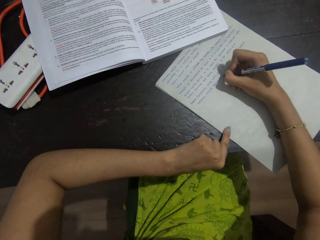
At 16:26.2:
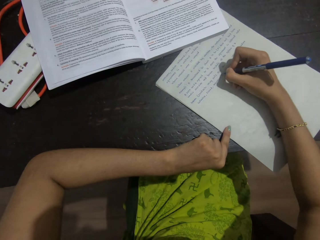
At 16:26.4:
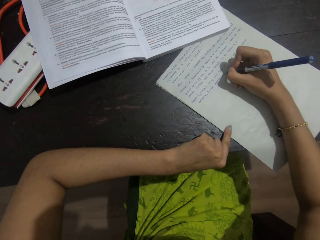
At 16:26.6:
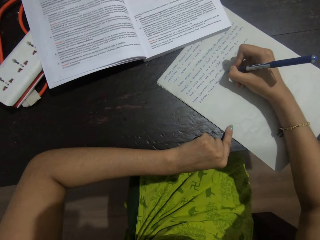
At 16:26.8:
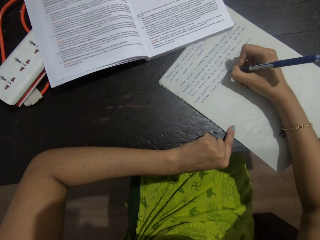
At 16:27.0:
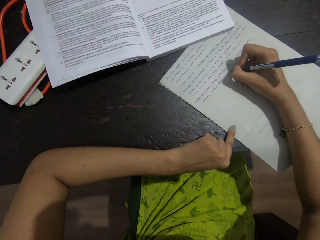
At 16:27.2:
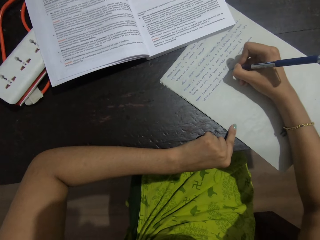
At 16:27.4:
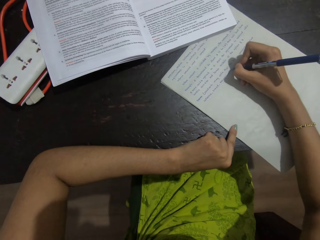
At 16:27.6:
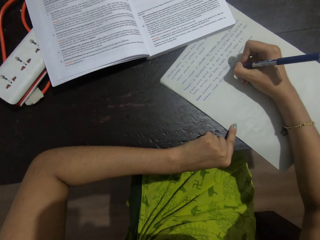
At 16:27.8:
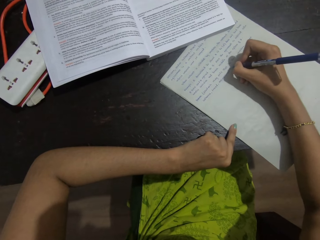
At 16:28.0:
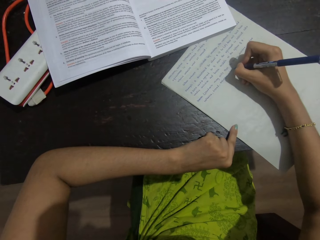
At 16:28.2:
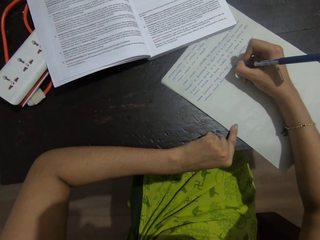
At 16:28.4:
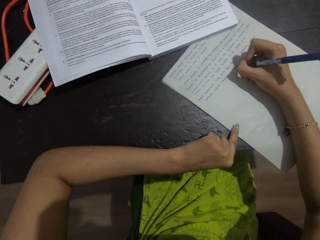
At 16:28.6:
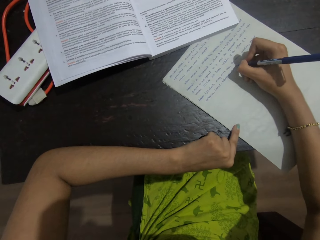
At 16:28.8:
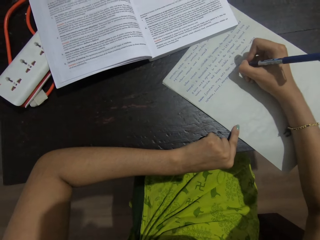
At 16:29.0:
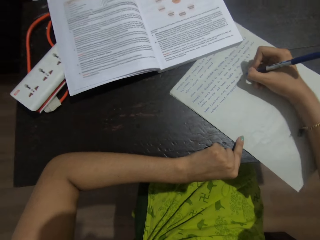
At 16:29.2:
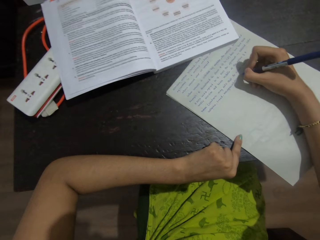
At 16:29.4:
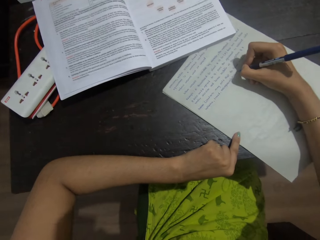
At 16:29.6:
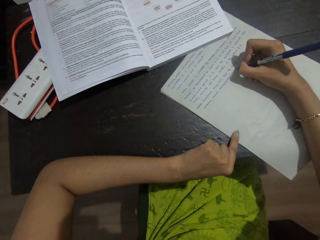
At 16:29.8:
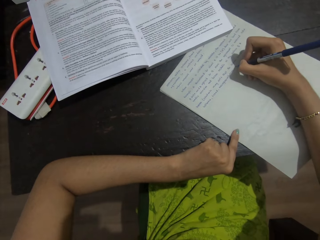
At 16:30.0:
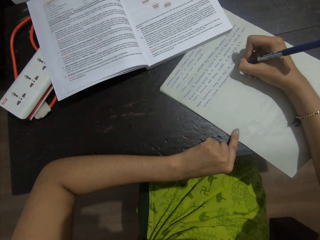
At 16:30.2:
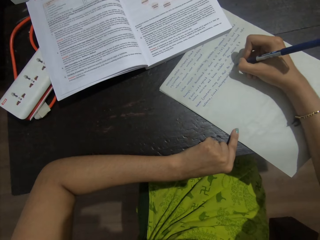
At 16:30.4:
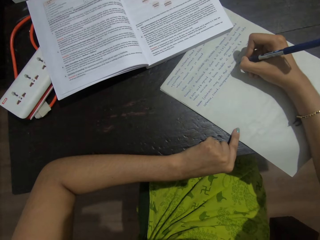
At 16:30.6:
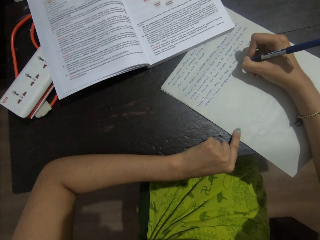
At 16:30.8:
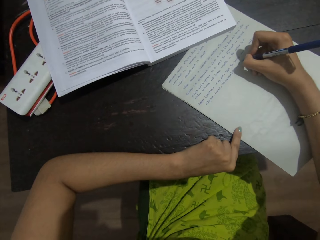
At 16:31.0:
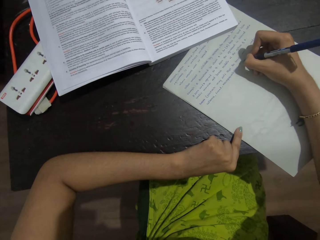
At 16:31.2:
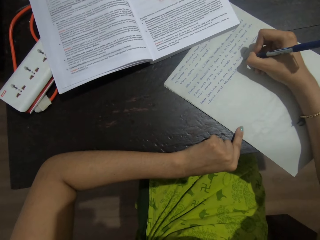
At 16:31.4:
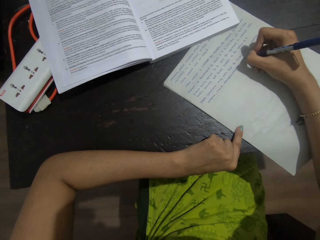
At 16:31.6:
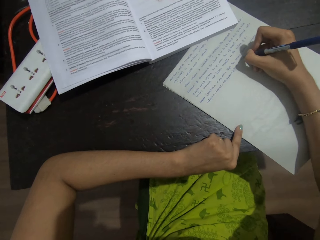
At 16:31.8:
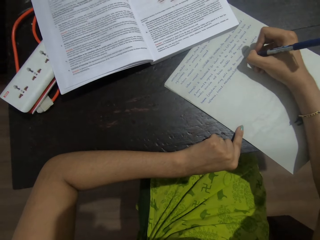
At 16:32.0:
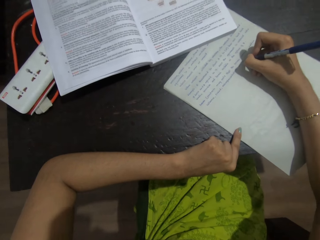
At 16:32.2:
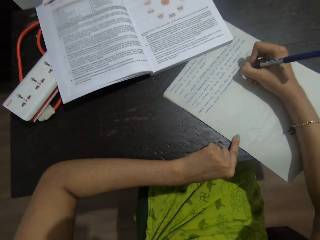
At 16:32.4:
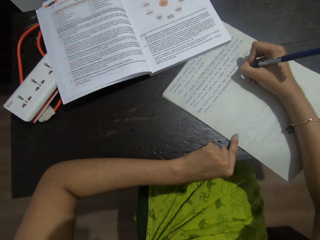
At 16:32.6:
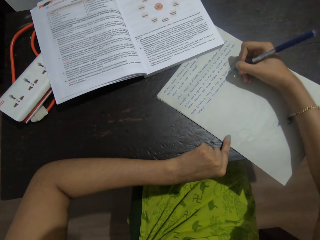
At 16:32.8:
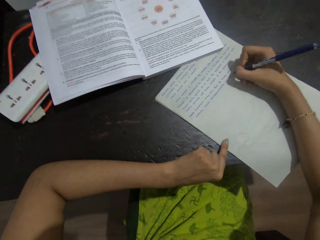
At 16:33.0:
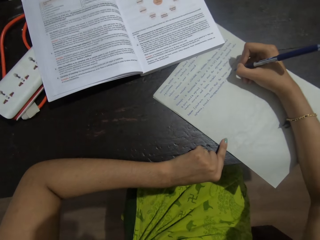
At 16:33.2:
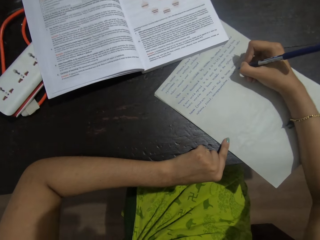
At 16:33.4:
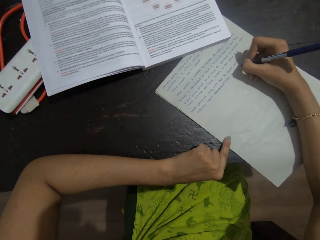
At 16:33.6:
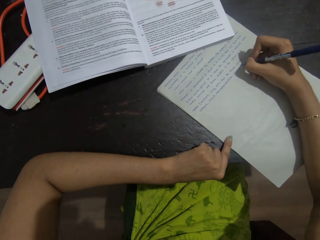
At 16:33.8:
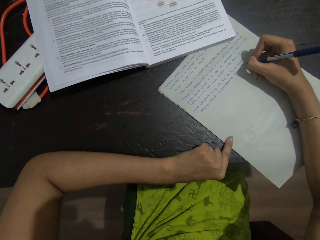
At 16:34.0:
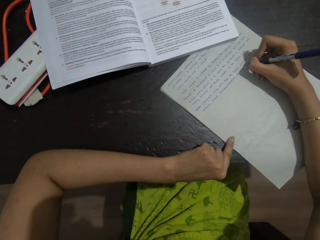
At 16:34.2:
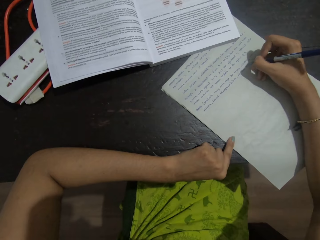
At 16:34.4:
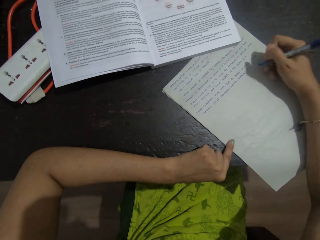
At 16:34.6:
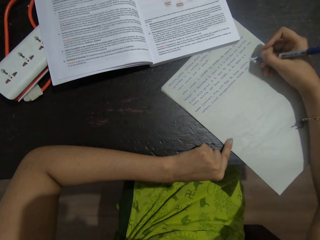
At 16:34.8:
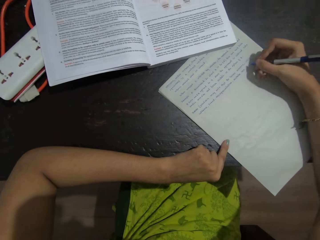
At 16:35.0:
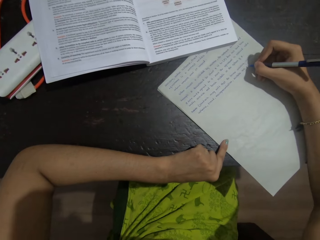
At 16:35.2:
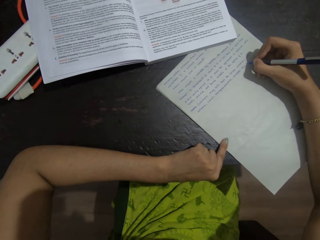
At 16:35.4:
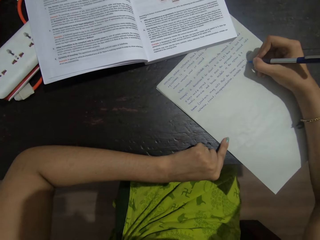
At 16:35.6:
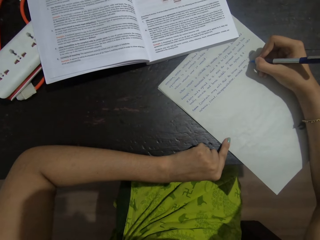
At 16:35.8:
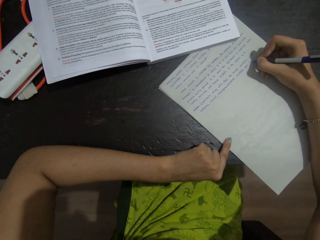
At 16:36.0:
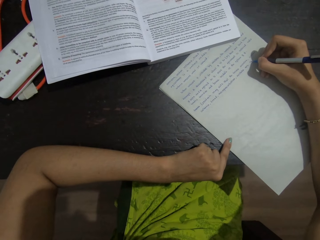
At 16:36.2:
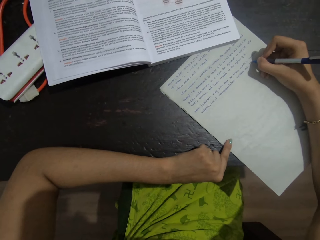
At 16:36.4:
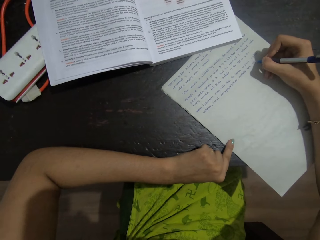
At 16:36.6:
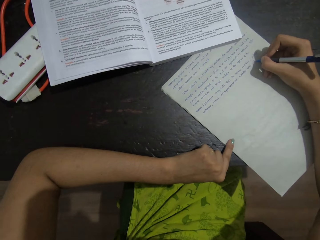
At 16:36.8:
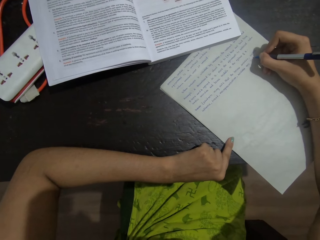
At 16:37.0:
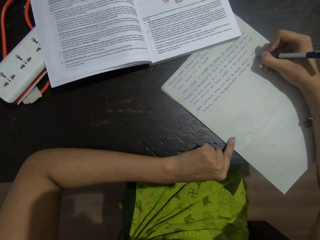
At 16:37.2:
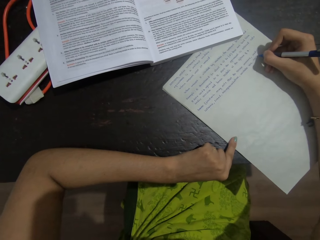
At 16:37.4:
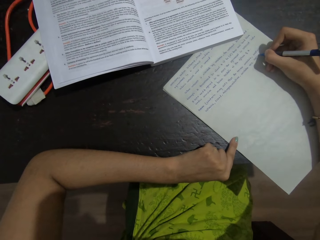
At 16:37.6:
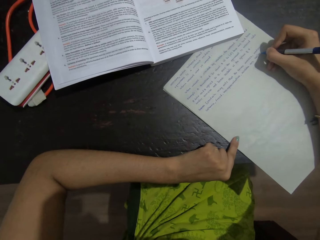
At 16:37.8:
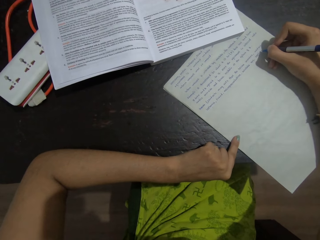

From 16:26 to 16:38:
The camera wearer writes on a paper on a table. She moves her hand. She writes on the paper on the table. She moves her hand. She writes on the paper on the table. She moves her hand. She writes on the paper on the table.

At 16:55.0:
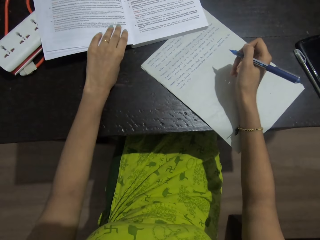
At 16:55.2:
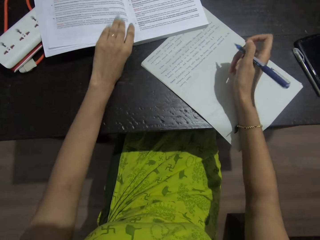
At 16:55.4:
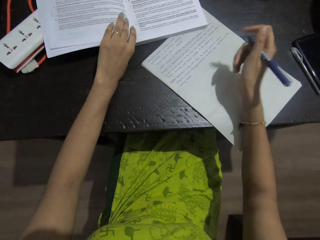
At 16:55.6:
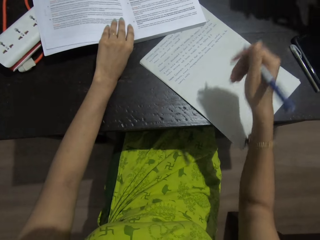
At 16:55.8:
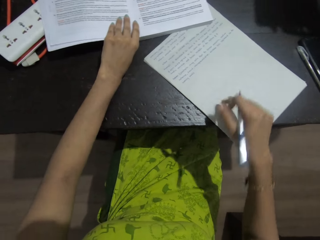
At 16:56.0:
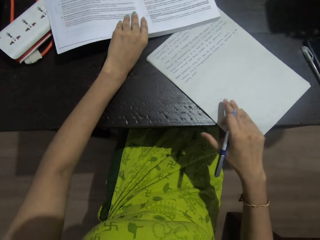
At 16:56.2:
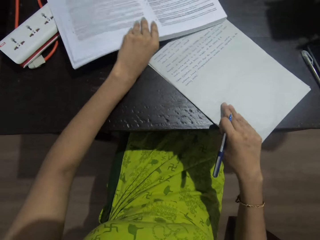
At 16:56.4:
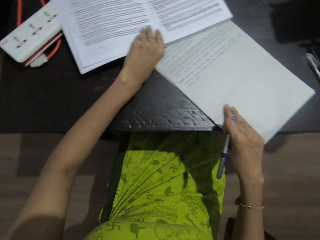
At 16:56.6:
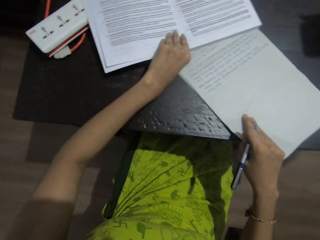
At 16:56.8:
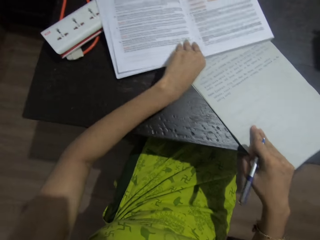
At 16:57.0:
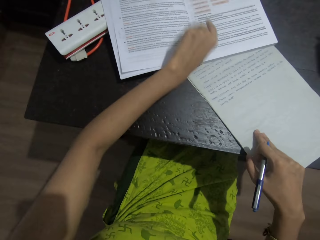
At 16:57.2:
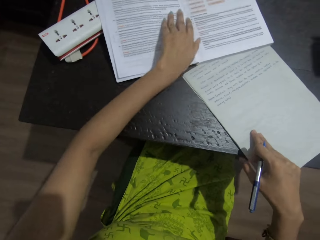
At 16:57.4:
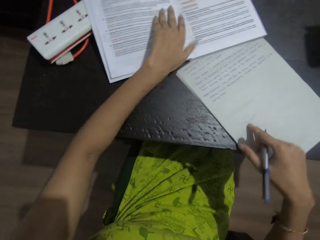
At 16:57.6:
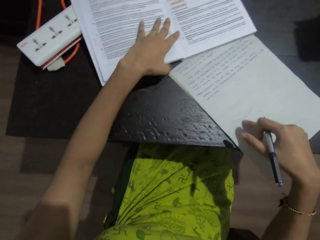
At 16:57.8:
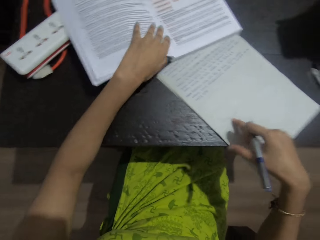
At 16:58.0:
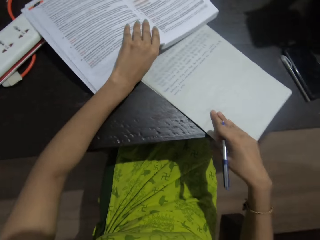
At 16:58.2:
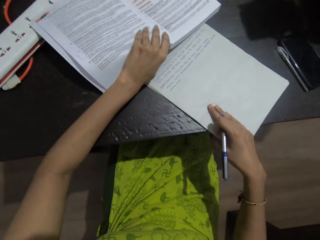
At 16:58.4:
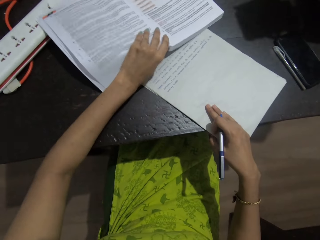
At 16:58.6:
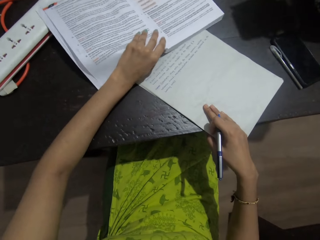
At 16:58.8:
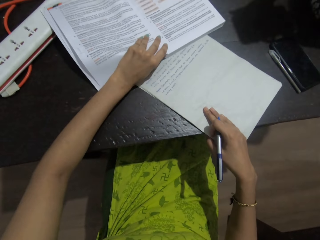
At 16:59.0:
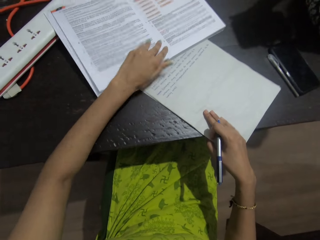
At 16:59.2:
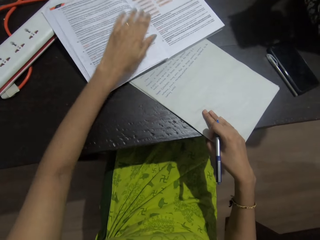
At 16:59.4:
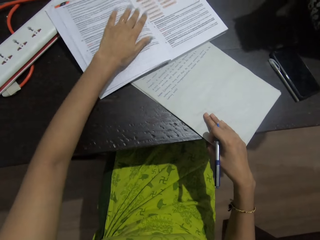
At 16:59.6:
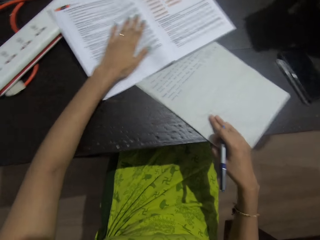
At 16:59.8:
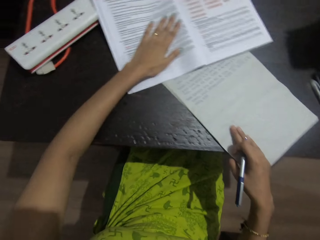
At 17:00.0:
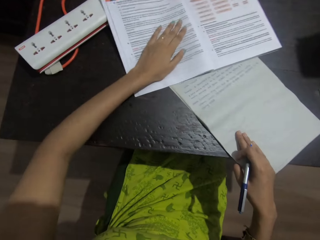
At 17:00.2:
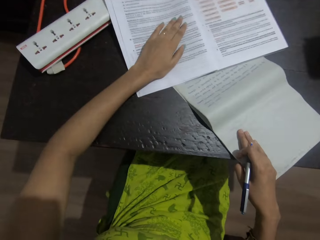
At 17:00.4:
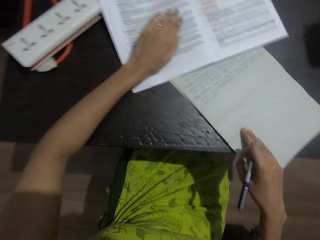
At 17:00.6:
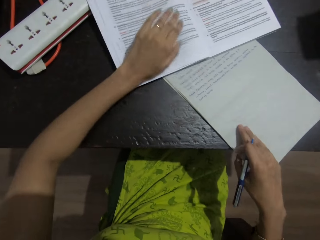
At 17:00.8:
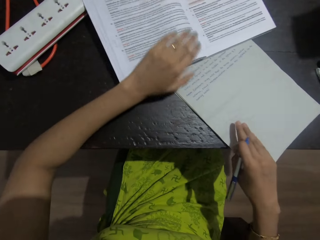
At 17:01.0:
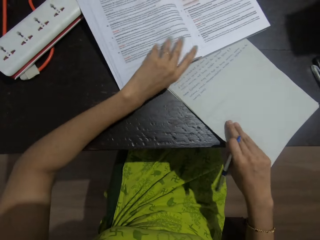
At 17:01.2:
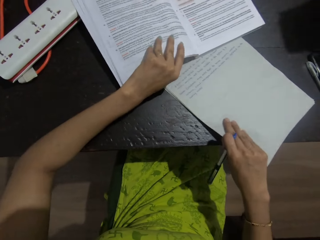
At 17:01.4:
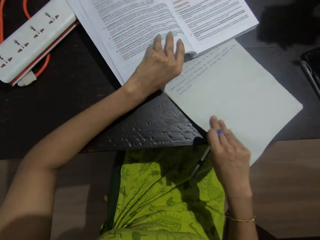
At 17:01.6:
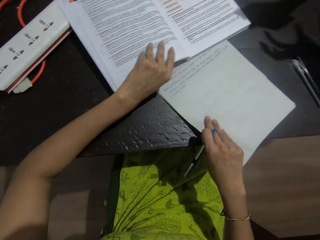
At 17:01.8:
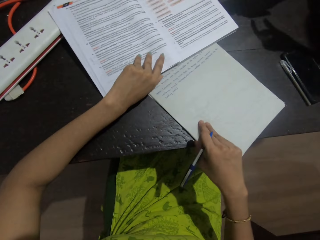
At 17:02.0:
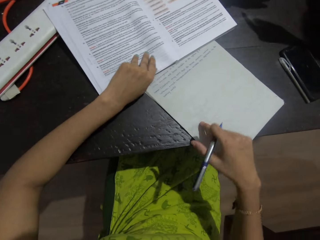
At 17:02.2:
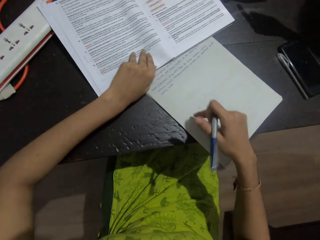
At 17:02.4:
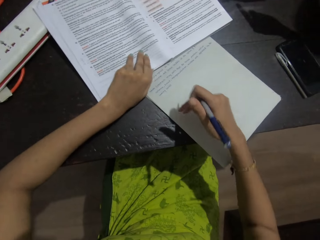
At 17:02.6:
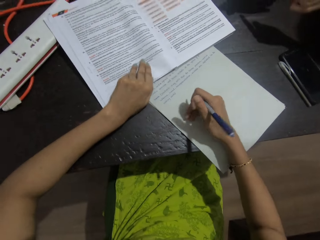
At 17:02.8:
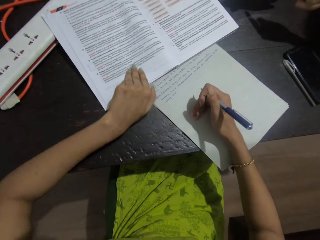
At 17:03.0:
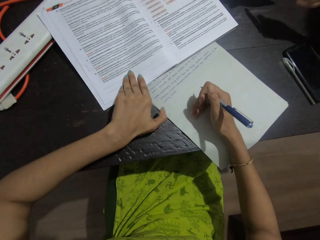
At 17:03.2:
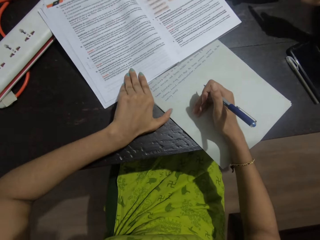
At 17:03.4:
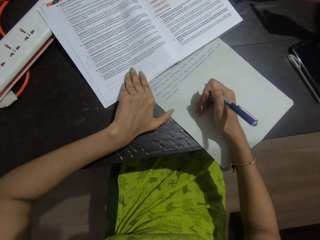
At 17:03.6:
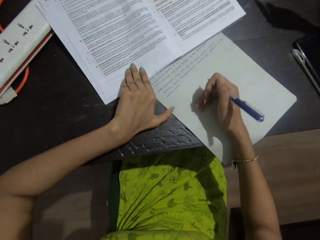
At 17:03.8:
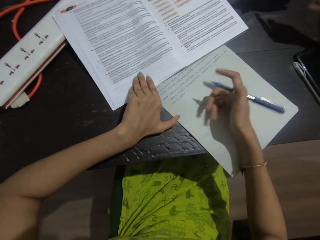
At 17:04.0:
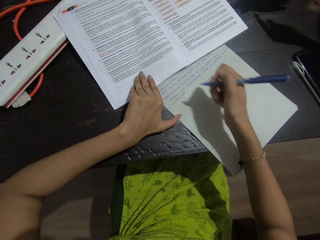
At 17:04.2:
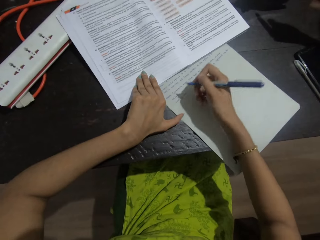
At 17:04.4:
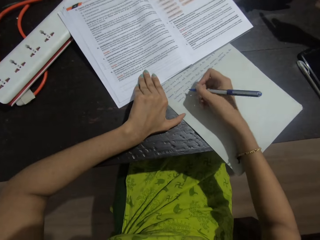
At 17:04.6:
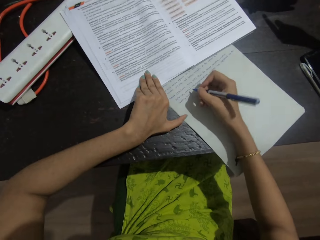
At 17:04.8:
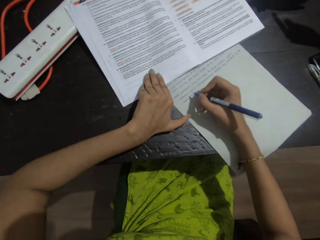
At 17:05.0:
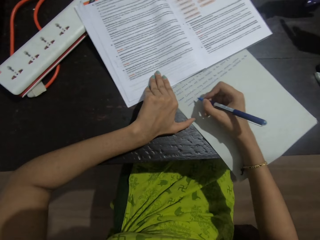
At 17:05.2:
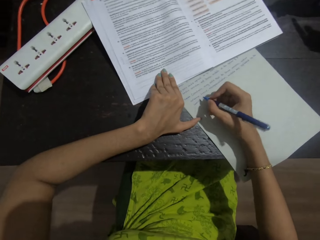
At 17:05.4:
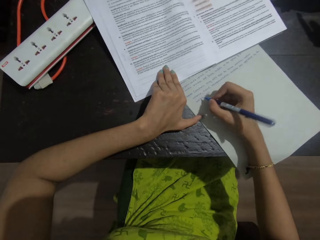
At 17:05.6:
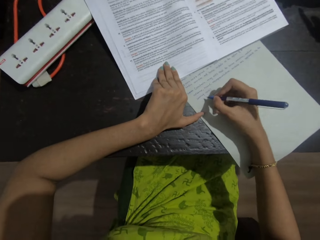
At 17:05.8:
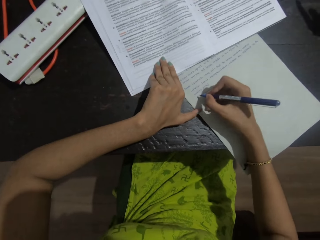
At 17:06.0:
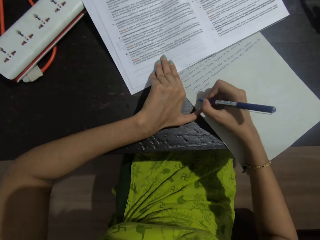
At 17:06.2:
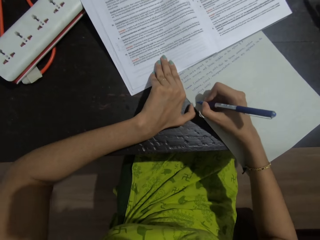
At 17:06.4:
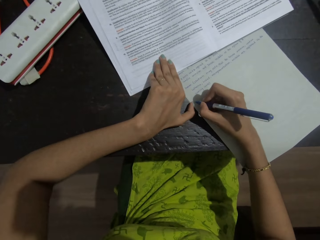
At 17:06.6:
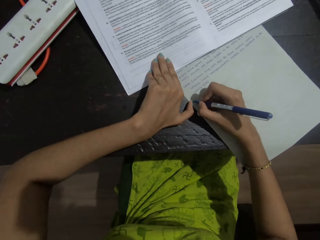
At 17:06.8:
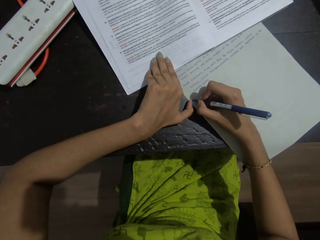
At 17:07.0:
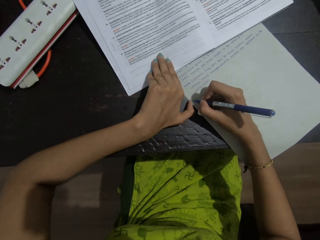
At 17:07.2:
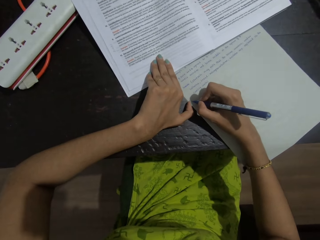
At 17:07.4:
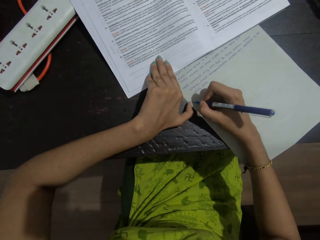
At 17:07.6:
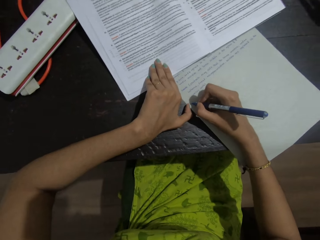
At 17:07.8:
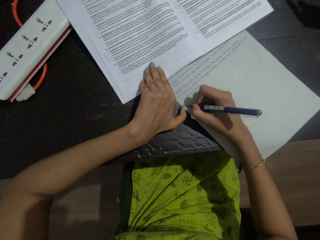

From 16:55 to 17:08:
The camera wearer places her hand on a book. She touches a paper with her right hand. She pulls the book on a table. She places her hand on the book. She talks with a person. She pulls the book on the table. She places her hand on the book. She pushes the paper under the book. She rests her right hand on the paper. She writes on the paper on the table.
